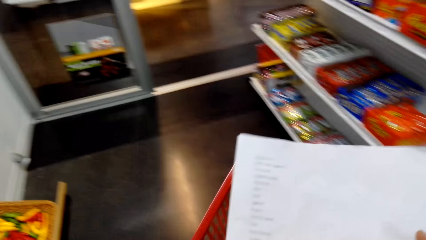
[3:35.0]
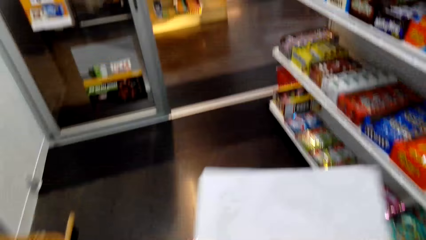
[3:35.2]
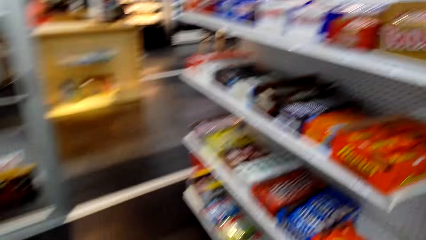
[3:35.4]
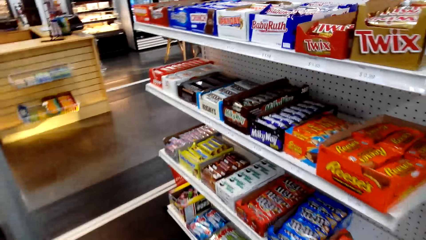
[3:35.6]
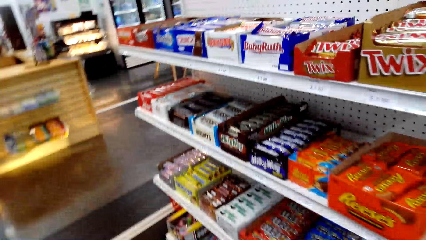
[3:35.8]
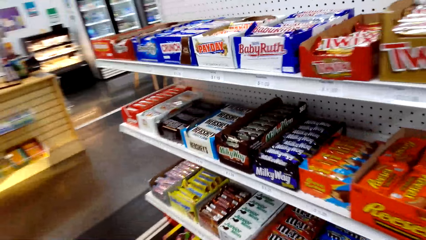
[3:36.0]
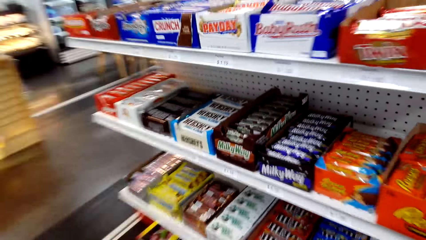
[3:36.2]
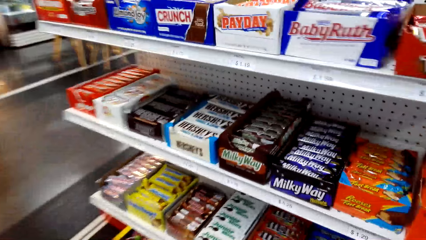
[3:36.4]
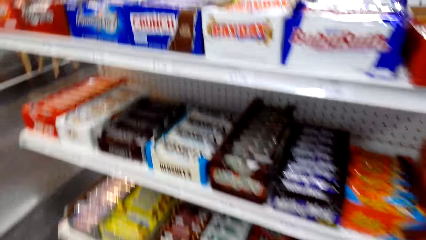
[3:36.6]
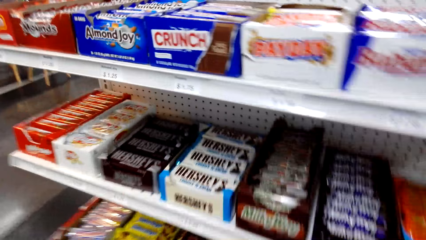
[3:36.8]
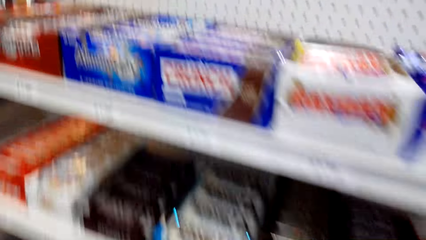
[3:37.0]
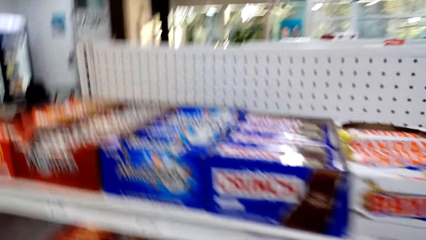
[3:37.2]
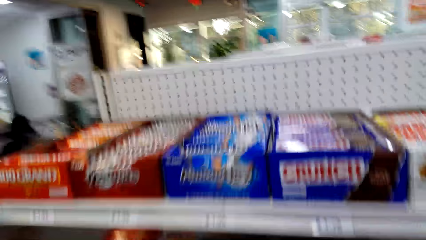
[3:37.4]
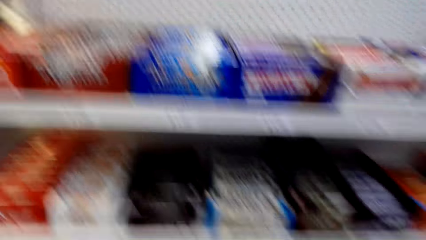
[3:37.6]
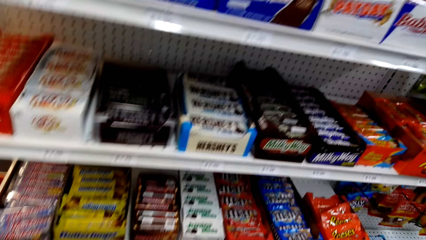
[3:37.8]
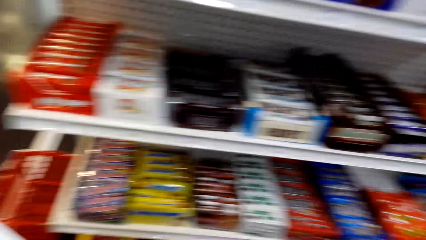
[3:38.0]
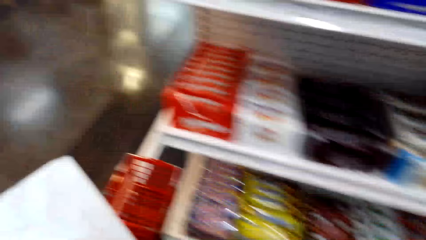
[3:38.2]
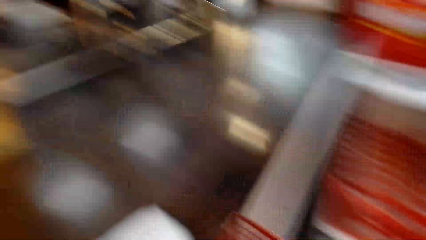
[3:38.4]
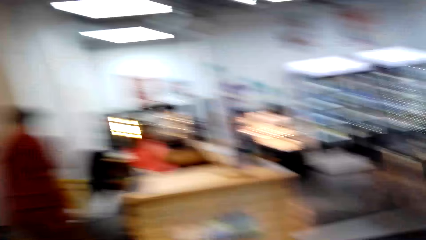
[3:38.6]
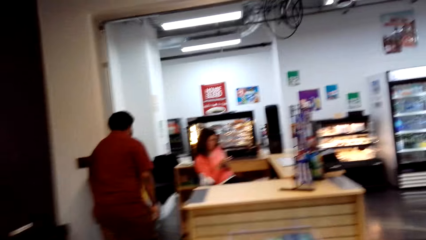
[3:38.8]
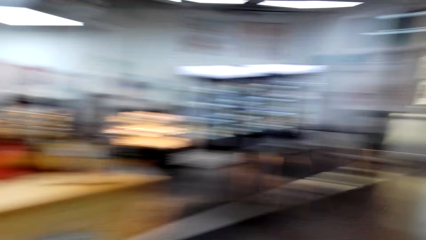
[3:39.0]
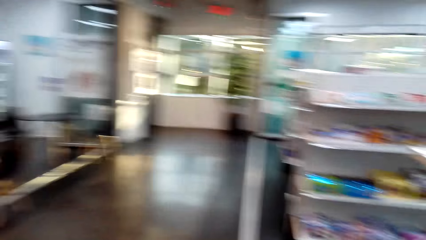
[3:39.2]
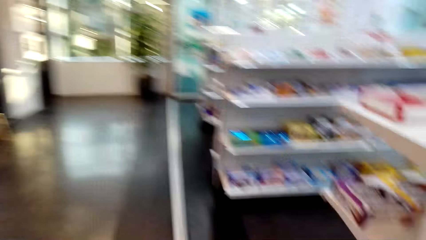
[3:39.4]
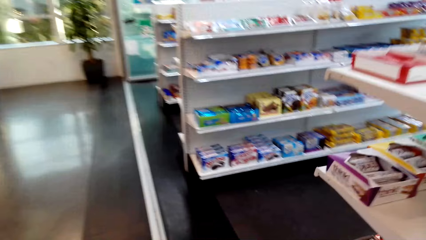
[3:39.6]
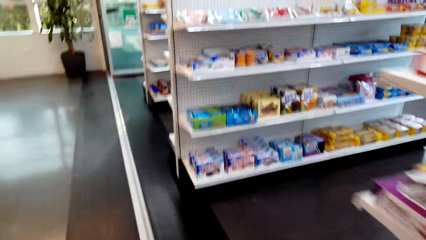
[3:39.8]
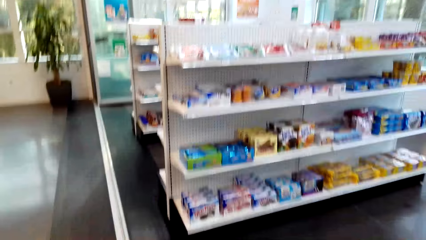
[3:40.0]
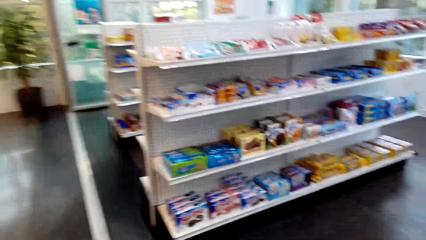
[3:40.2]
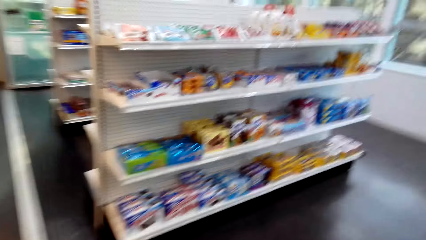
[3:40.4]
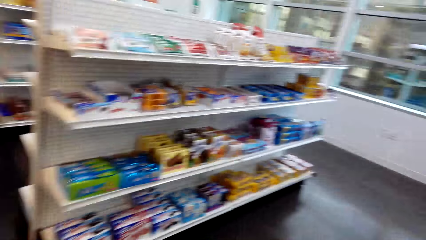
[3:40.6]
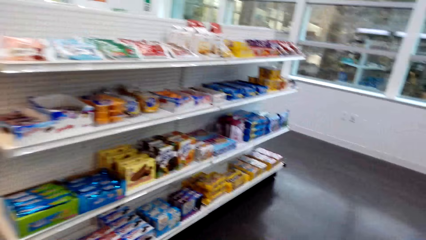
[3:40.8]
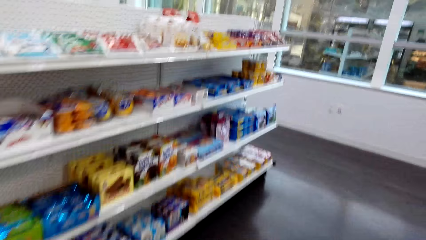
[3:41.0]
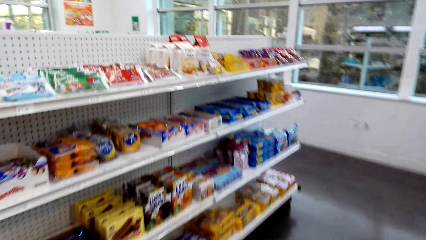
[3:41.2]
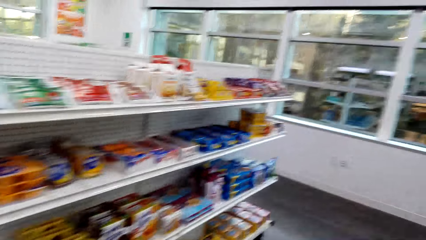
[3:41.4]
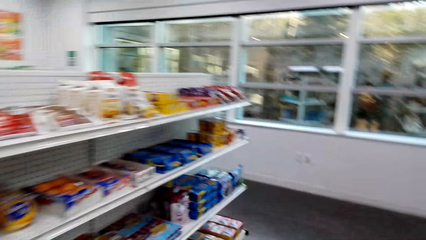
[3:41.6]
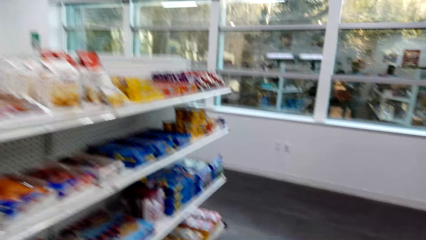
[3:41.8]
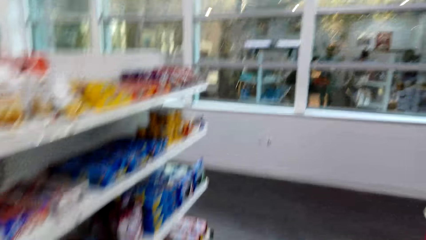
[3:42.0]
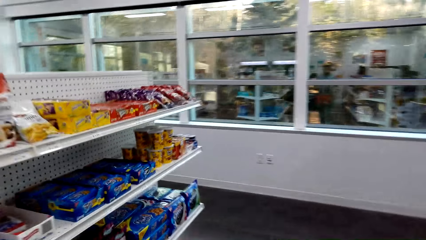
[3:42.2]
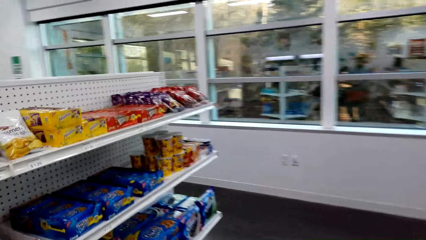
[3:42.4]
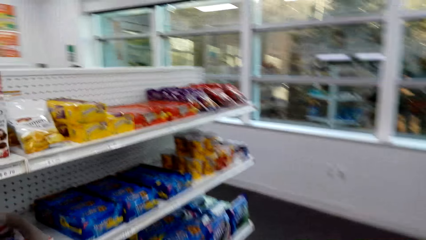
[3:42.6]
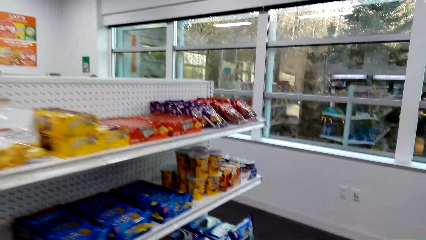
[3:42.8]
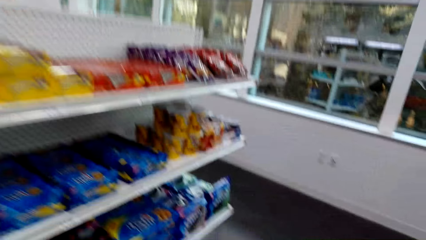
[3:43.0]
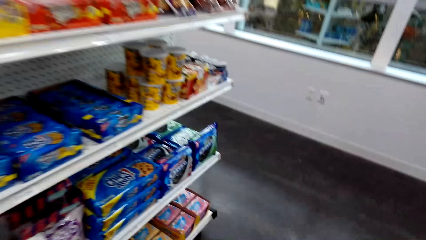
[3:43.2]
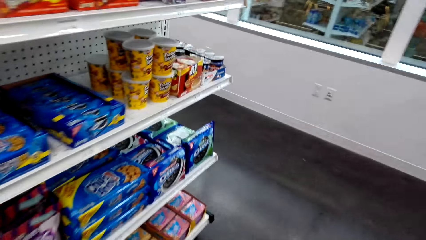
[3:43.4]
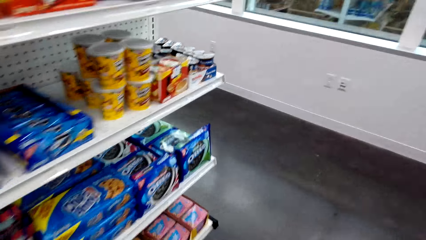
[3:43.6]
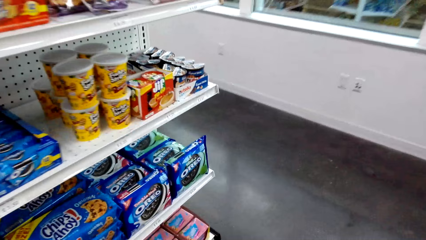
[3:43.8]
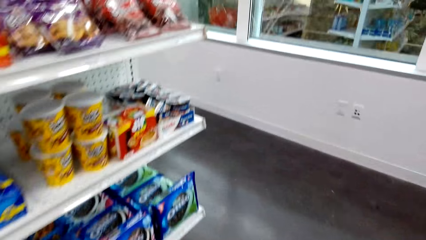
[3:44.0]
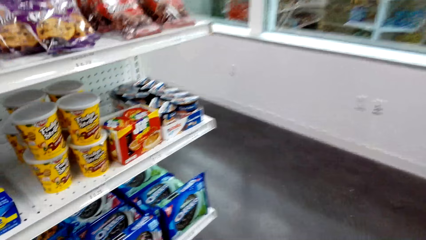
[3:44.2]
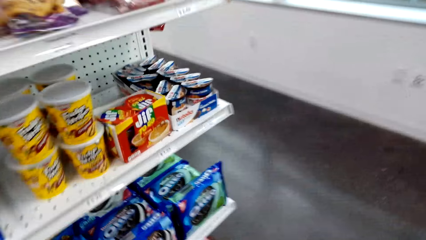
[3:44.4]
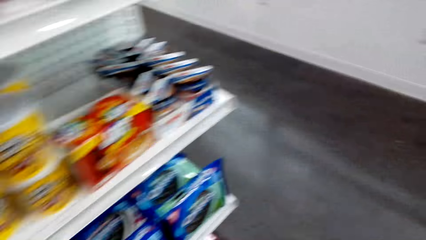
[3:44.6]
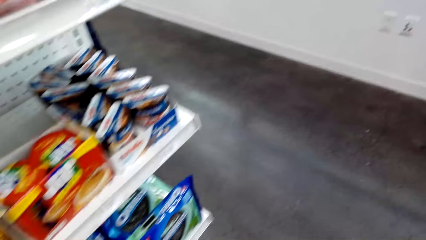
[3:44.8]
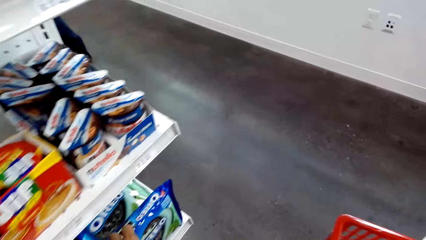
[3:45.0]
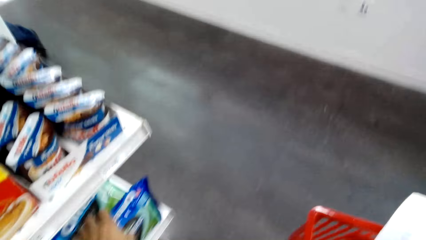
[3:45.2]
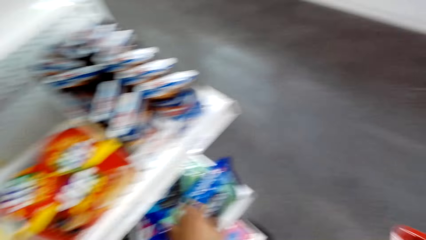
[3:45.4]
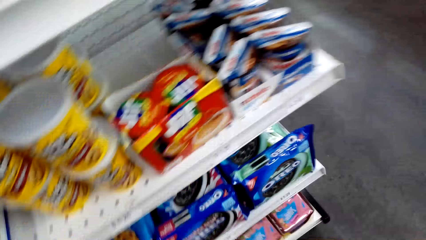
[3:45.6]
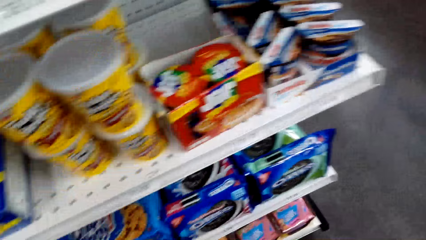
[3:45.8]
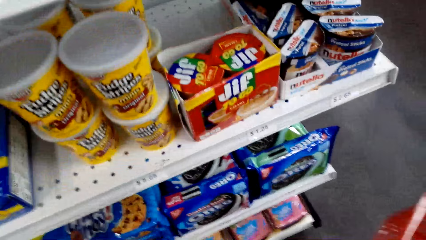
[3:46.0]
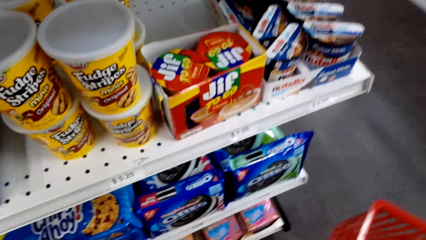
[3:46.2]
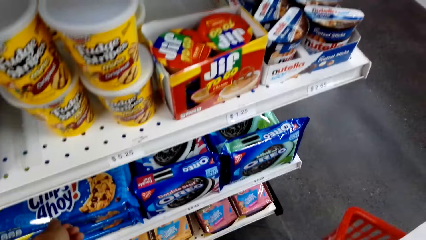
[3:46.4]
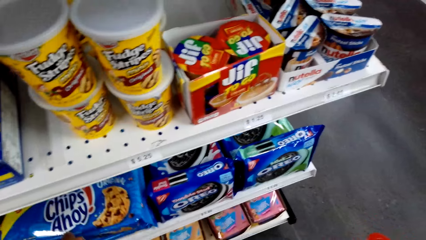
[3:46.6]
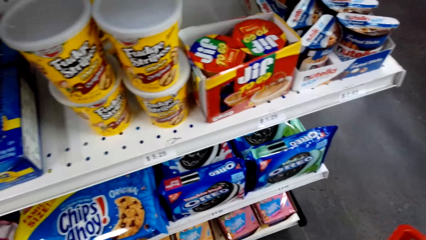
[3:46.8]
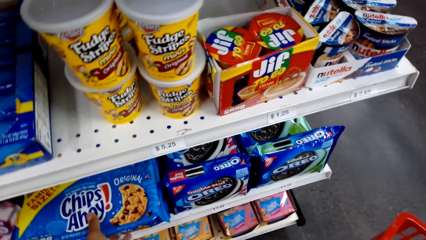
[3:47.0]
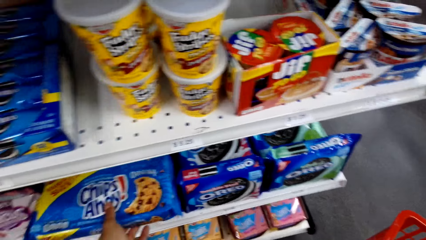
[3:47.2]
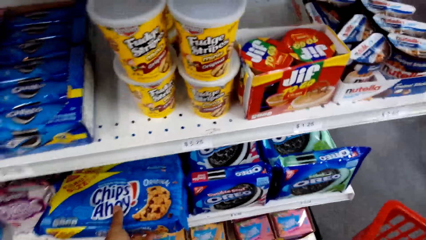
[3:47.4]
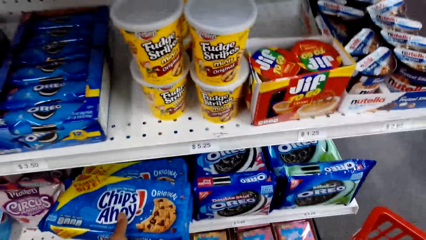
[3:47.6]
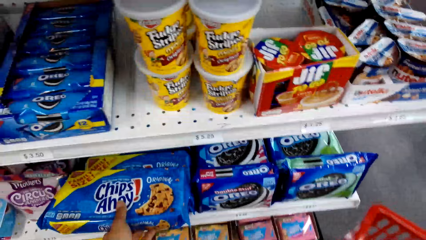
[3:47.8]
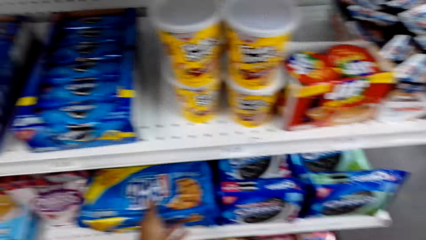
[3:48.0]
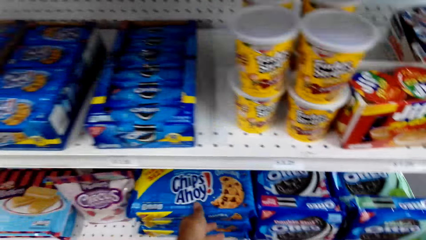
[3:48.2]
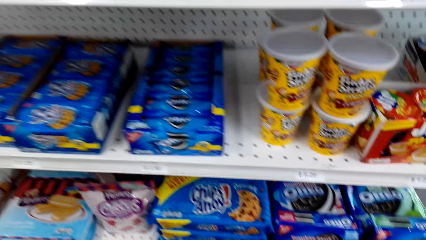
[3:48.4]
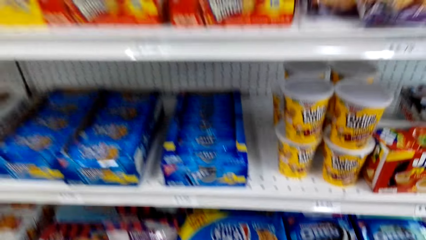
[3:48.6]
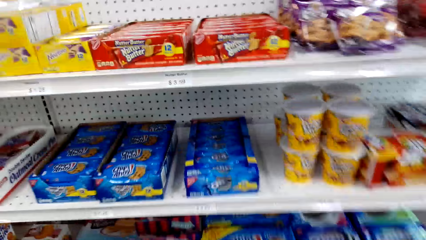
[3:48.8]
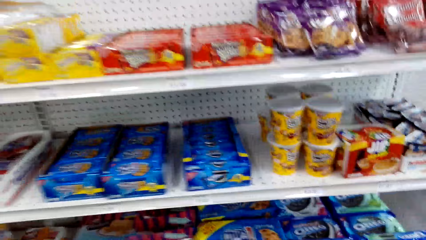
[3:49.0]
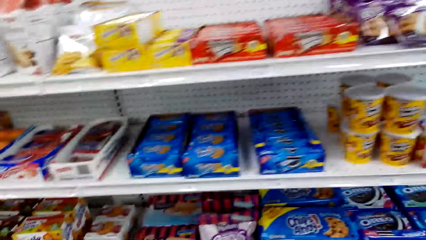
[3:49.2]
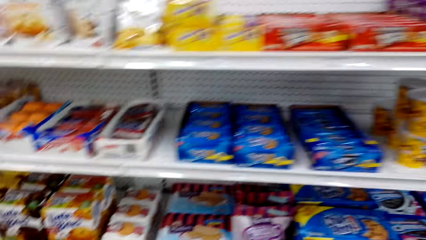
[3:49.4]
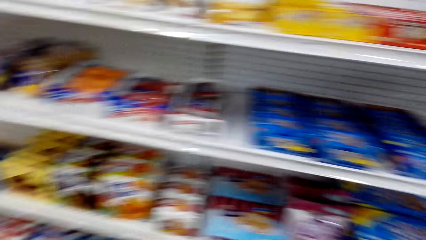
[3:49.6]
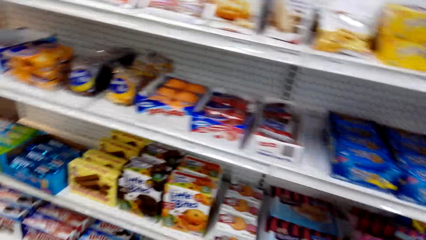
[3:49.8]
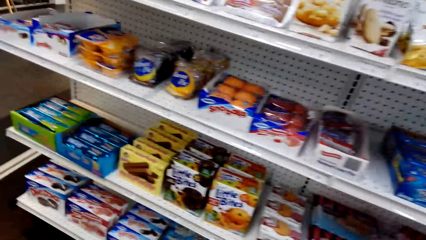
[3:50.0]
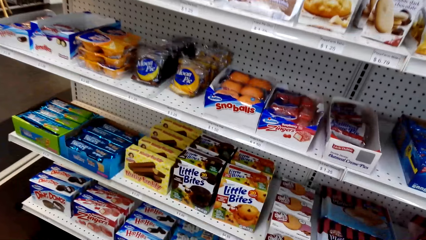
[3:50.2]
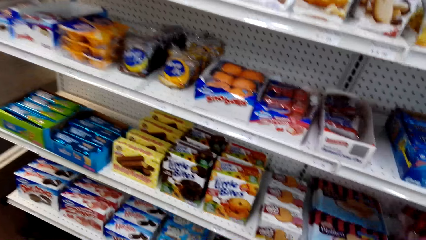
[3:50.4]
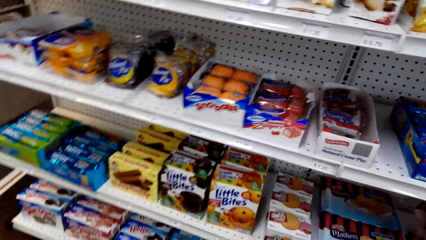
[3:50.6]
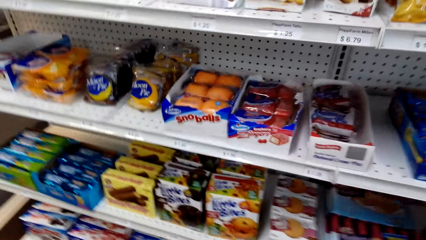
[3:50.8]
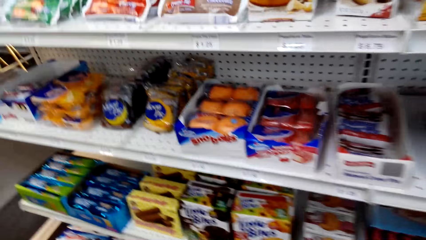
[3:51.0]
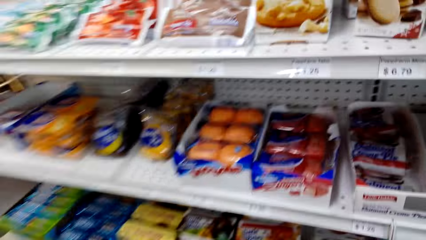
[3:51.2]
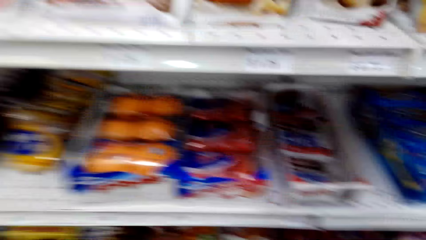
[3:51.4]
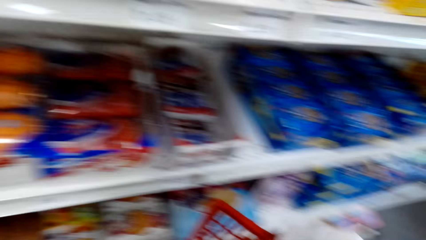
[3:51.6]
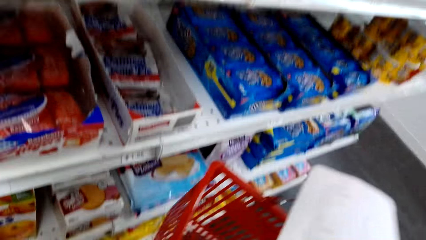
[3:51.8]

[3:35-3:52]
The camera wearer walks in the store. They touch a packet of Chips Ahoy on the shelf.
